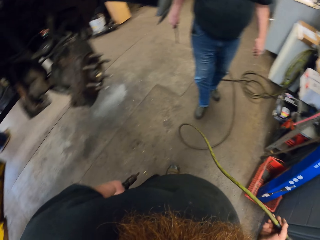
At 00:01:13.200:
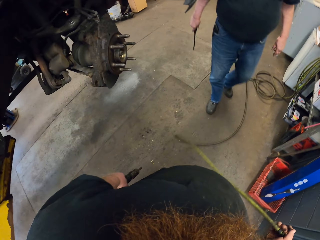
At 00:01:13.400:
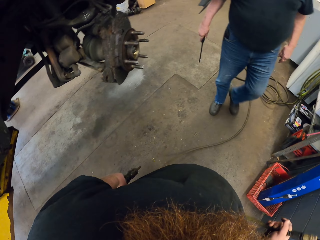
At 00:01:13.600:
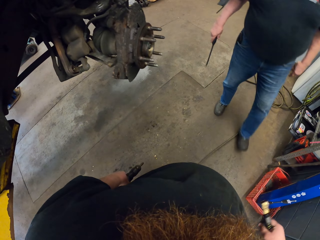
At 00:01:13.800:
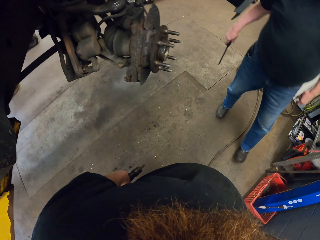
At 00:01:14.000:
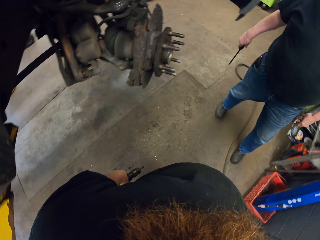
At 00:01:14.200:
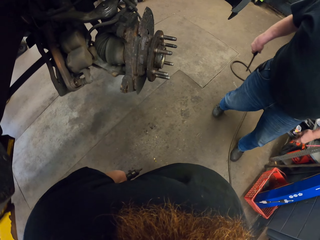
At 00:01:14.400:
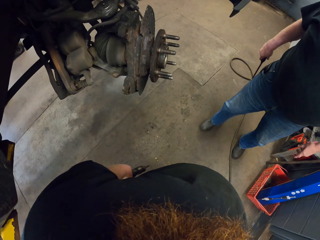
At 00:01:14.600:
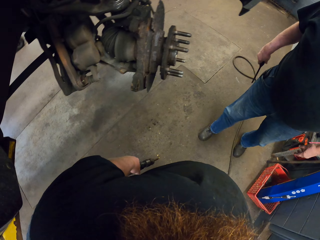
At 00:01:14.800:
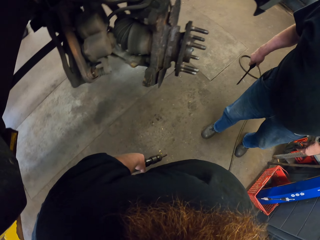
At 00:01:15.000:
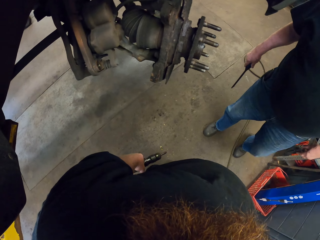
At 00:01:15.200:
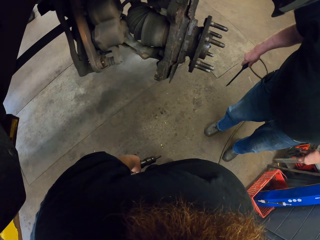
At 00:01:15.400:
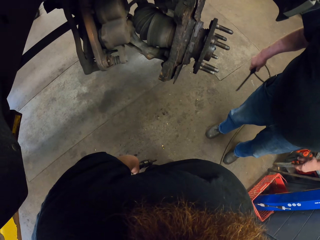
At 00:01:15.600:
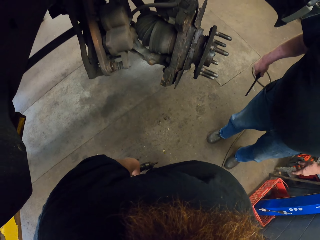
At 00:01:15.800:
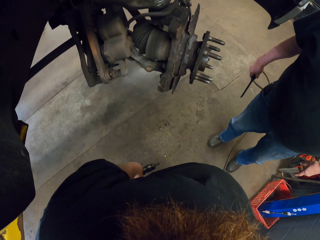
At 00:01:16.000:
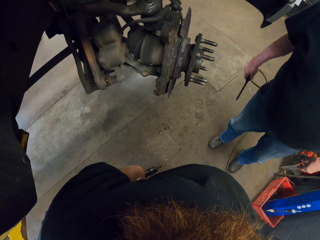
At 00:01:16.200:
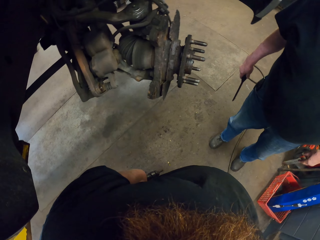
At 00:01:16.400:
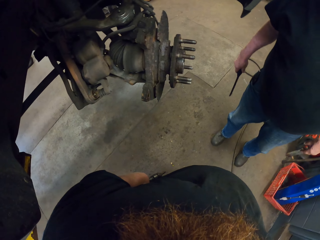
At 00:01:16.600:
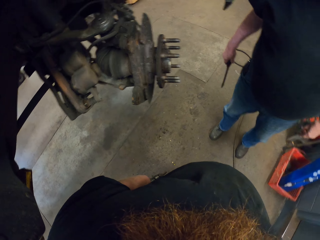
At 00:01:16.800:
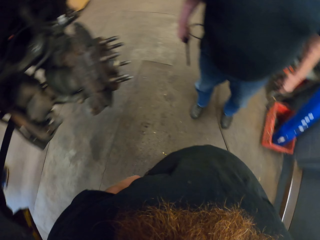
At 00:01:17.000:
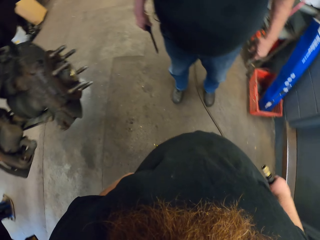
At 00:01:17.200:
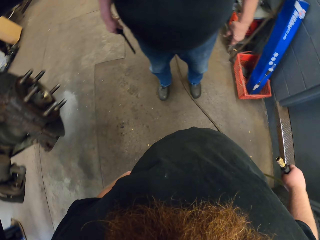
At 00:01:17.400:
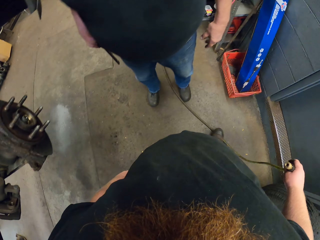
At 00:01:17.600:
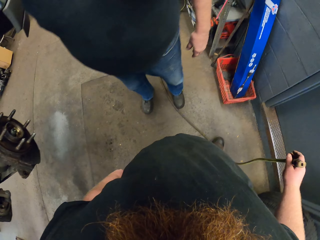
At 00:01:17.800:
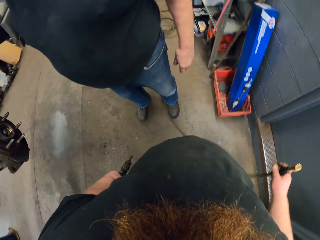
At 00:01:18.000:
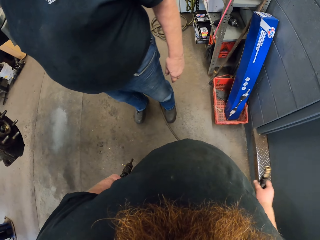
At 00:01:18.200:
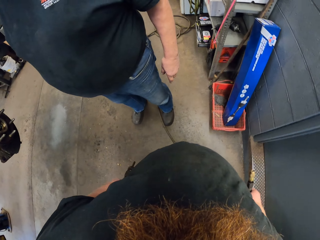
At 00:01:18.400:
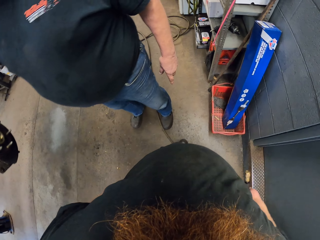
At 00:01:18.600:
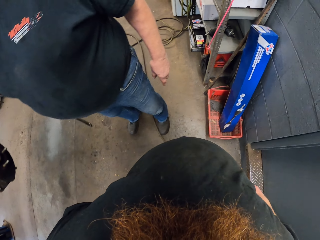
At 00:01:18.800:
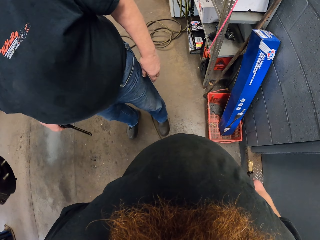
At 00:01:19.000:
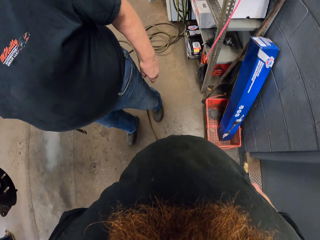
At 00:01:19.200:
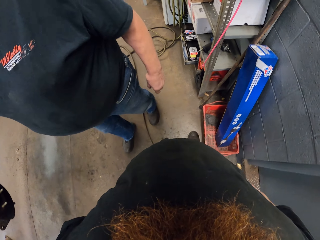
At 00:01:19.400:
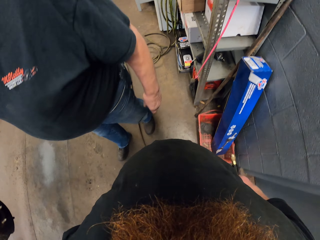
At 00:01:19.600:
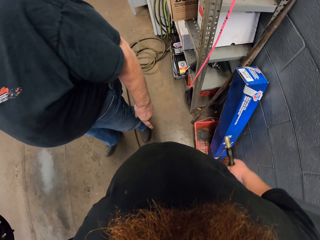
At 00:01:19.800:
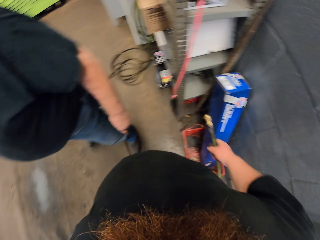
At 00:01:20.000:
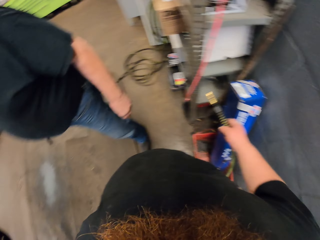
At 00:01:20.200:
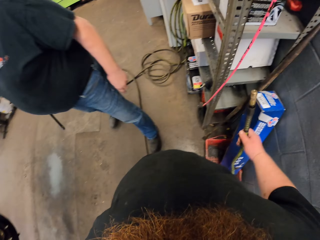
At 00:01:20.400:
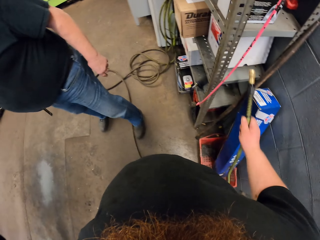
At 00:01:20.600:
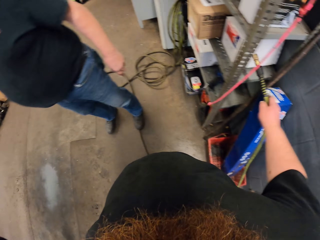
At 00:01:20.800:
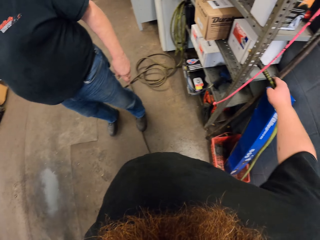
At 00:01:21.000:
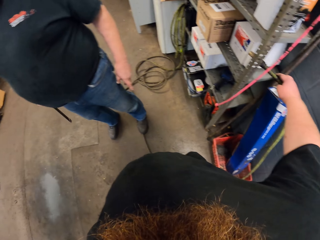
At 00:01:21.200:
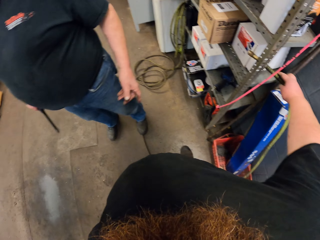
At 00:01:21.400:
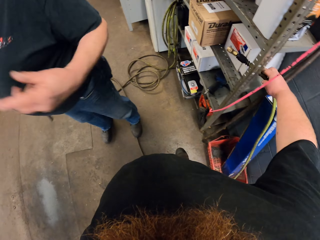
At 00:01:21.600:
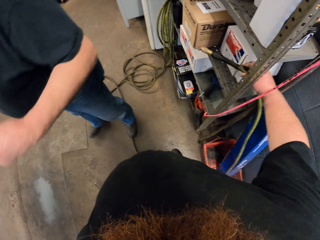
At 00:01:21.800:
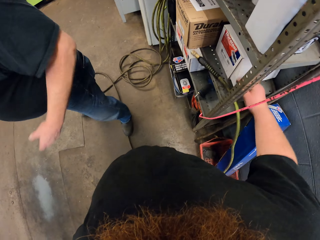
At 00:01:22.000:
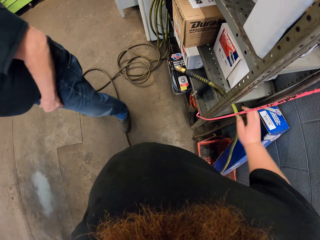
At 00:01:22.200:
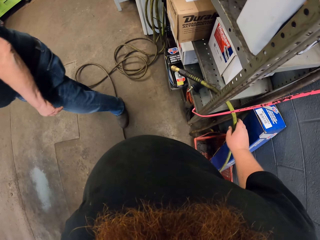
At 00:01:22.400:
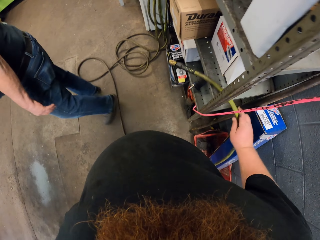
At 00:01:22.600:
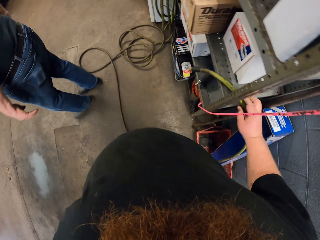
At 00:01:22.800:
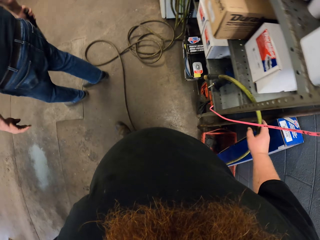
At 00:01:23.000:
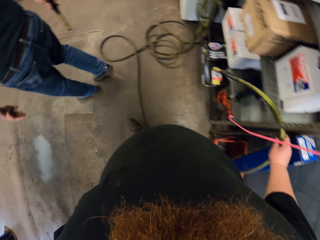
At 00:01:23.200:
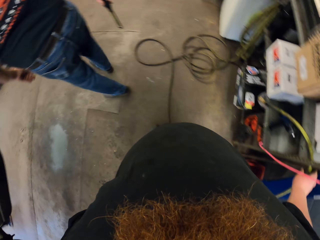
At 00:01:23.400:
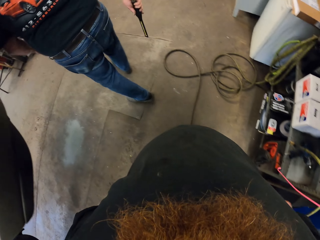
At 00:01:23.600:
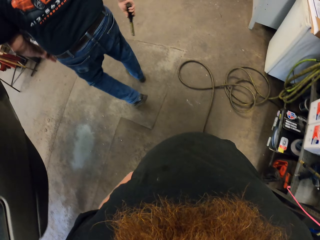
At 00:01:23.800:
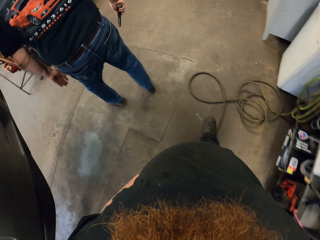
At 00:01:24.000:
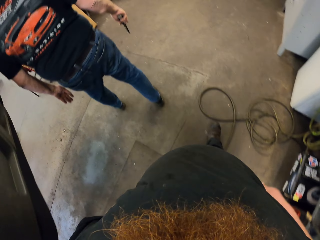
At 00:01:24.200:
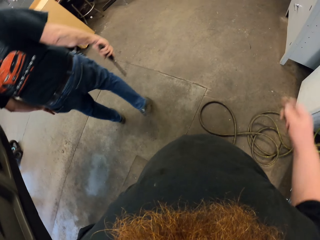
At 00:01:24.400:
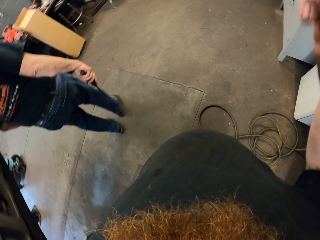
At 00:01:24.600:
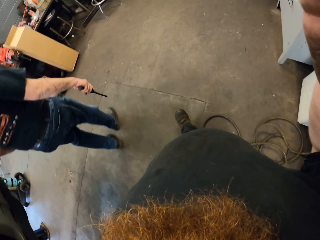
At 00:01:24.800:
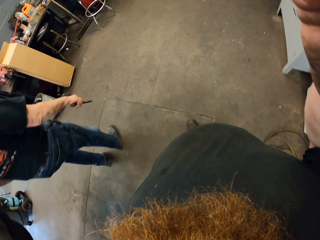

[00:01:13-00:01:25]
The camera wearer talks to a man. The man walks around the garage. The camera wearer walks around the garage. They put the machine or cable on the shelves.
